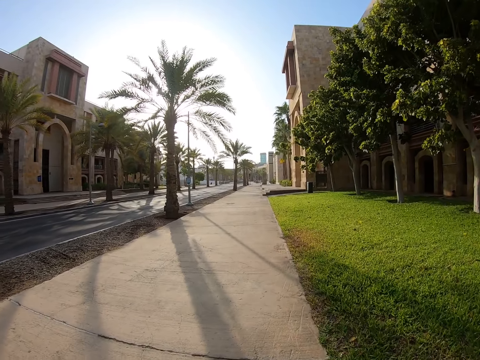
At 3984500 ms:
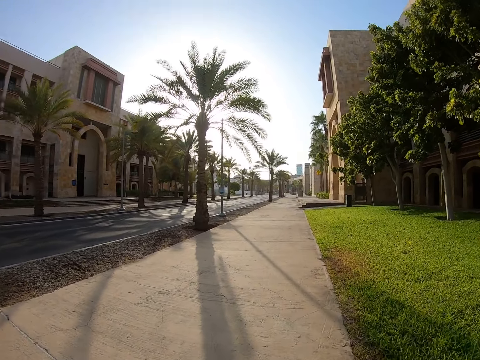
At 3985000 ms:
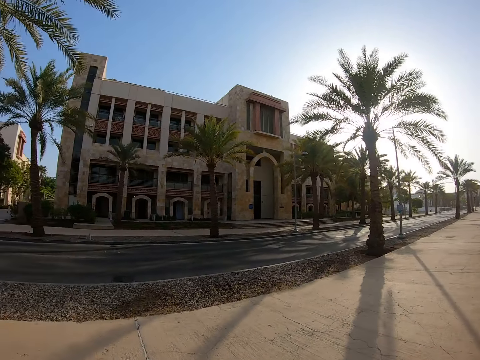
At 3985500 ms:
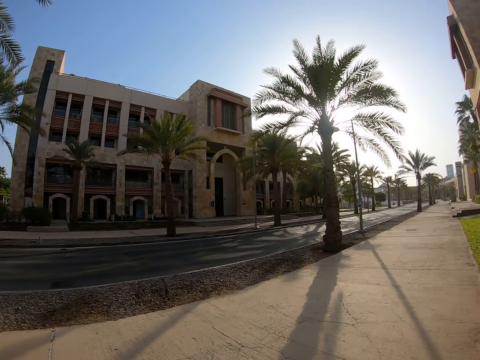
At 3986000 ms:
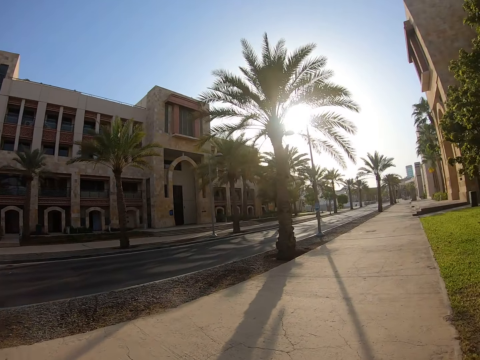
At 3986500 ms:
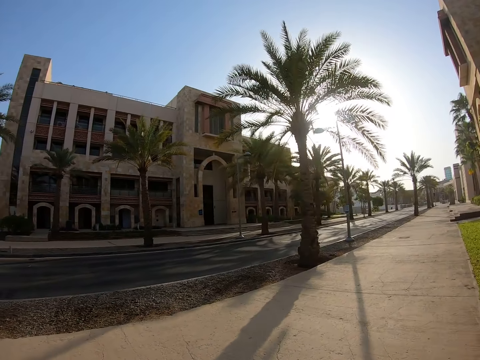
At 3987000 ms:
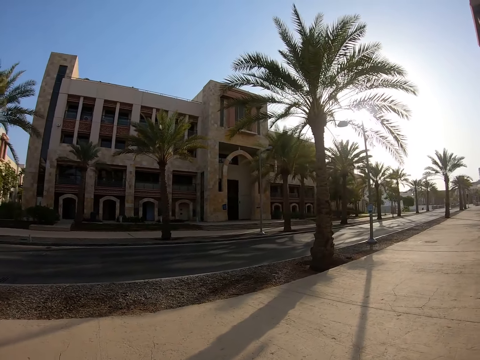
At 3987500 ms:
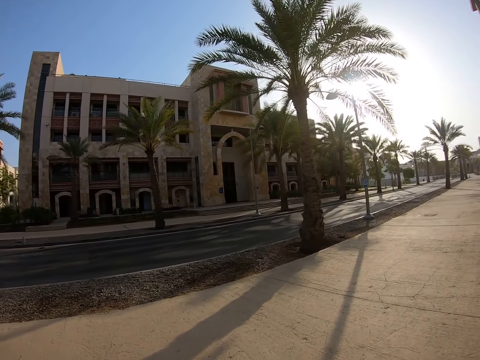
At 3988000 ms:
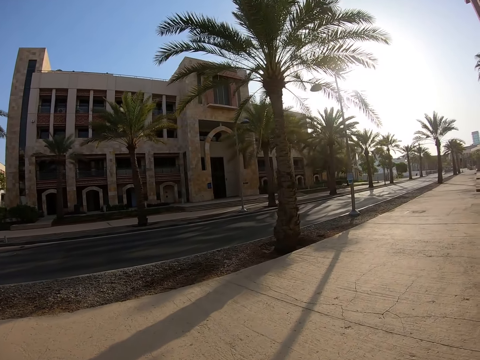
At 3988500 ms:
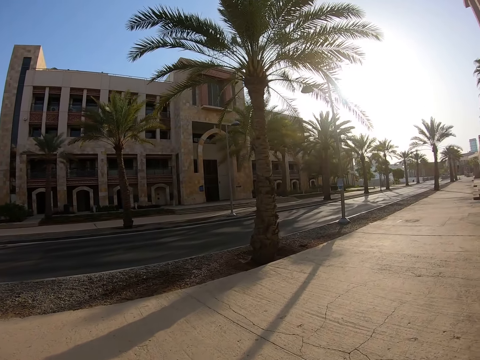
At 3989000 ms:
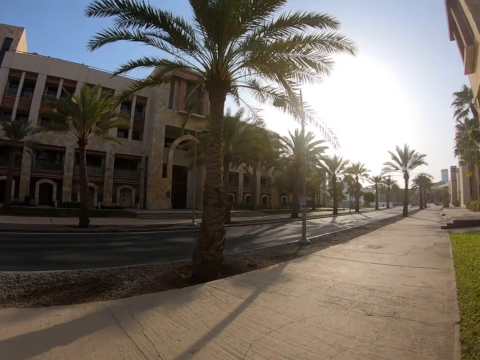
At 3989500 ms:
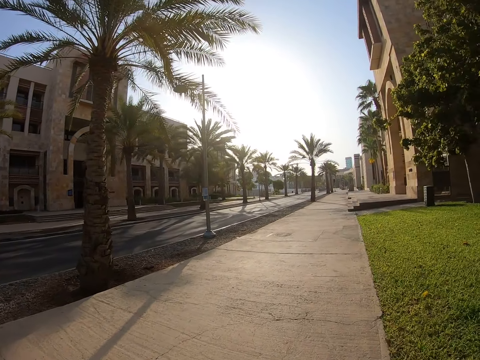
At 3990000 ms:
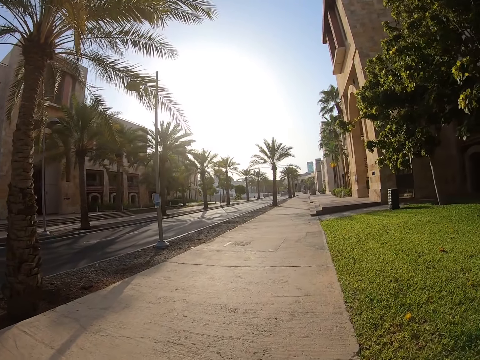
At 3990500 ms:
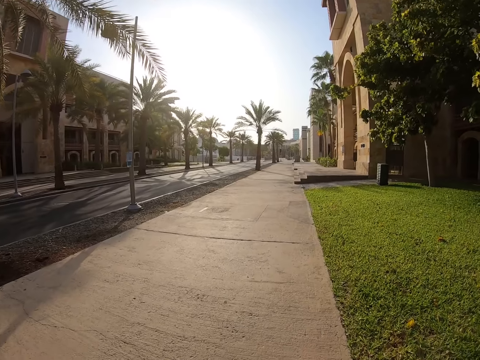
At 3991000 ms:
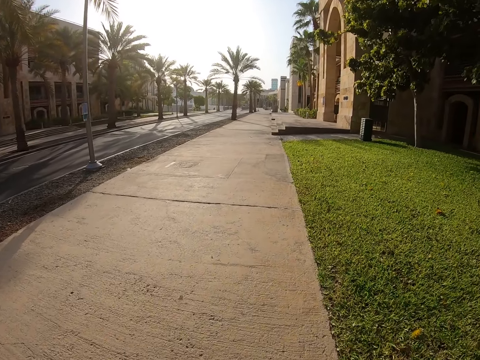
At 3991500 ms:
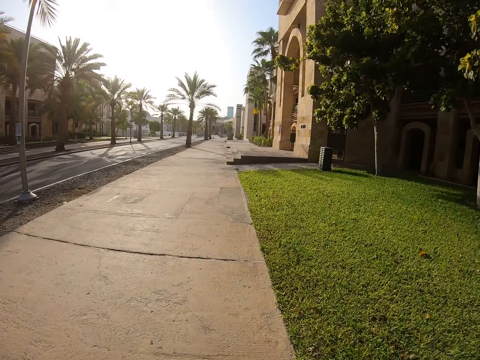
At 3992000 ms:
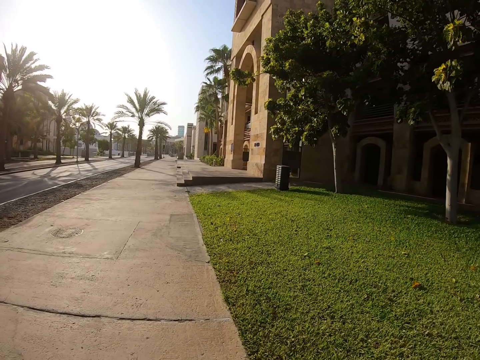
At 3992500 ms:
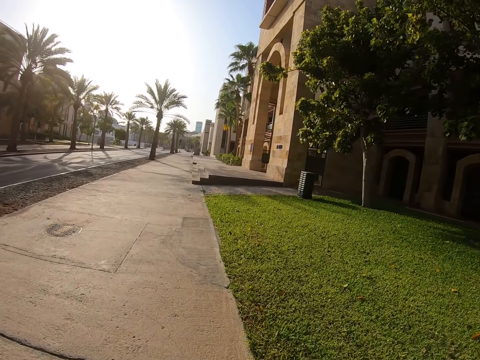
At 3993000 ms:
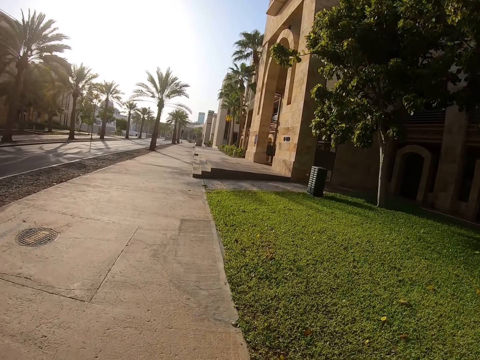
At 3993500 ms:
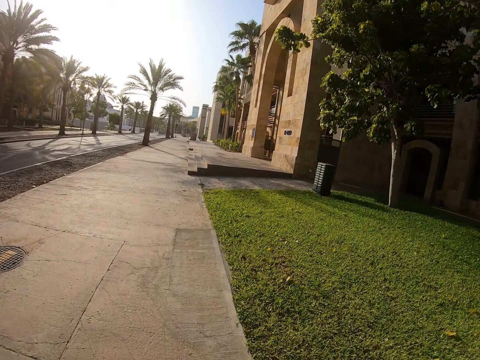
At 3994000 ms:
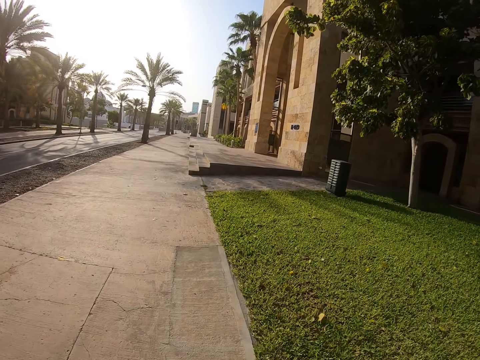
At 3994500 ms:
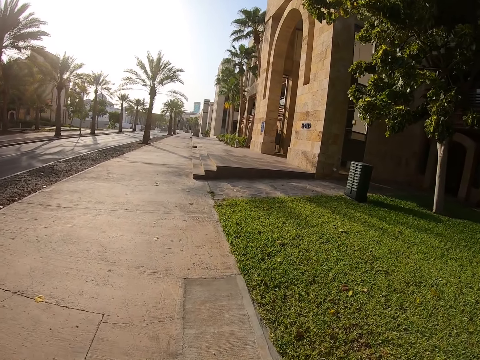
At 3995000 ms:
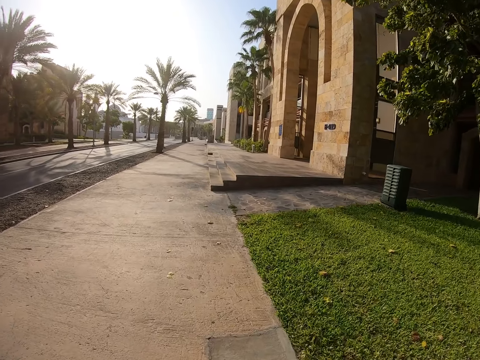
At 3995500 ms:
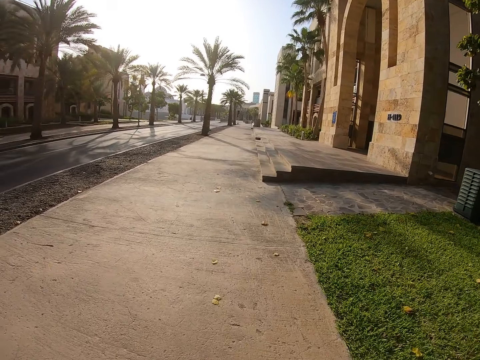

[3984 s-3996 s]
The camera wearer looks around the buildings. They walk on the pavement.

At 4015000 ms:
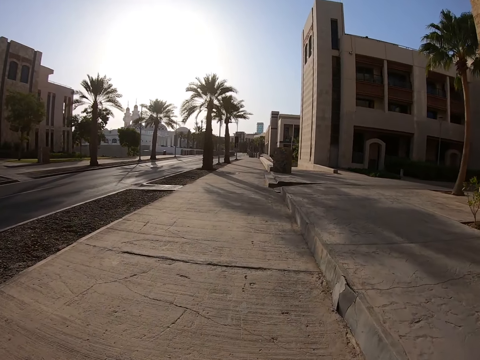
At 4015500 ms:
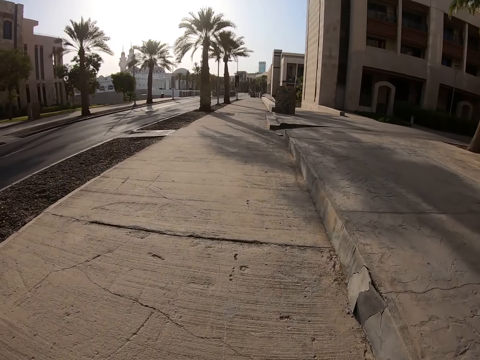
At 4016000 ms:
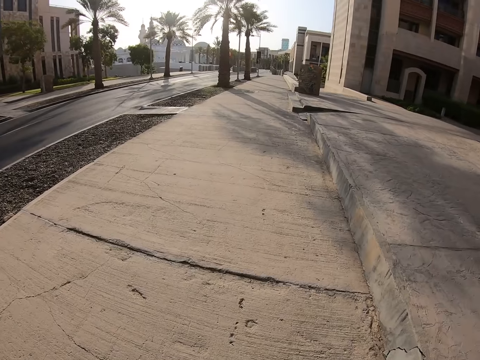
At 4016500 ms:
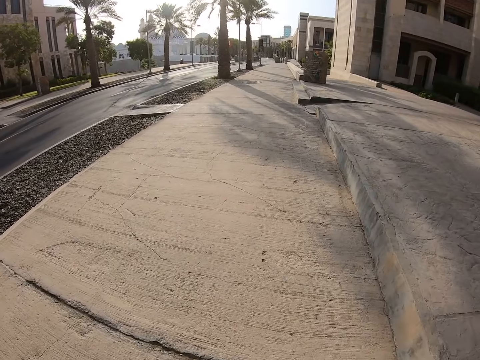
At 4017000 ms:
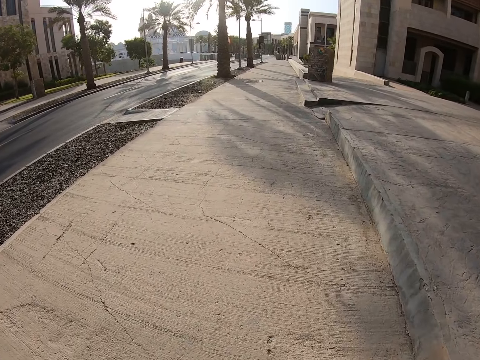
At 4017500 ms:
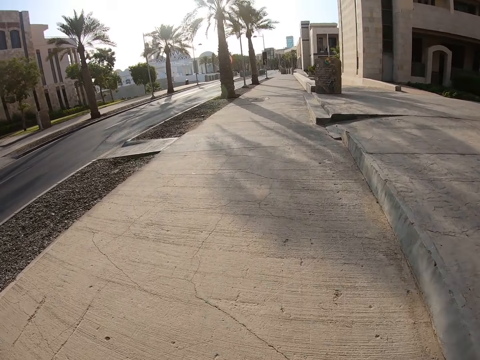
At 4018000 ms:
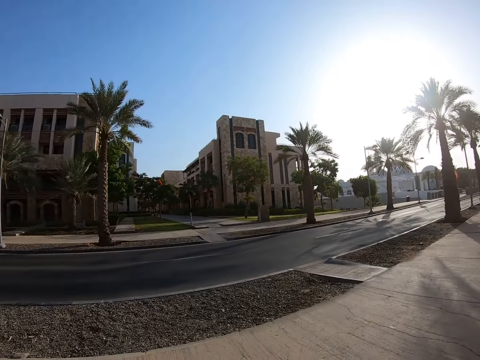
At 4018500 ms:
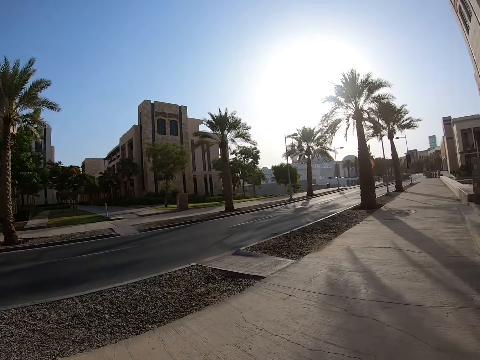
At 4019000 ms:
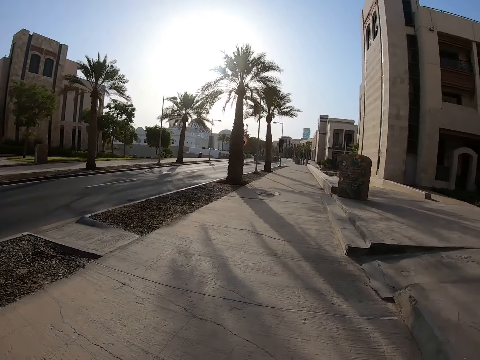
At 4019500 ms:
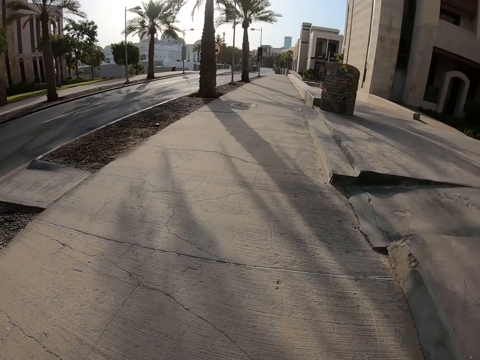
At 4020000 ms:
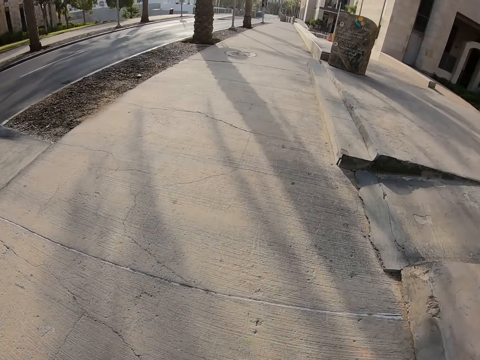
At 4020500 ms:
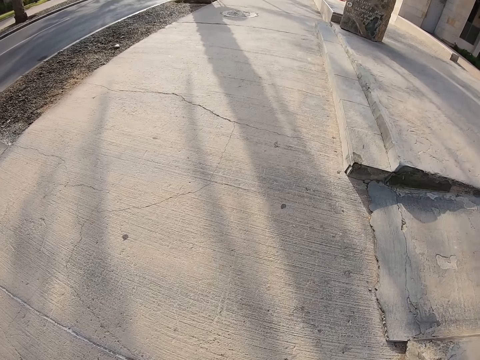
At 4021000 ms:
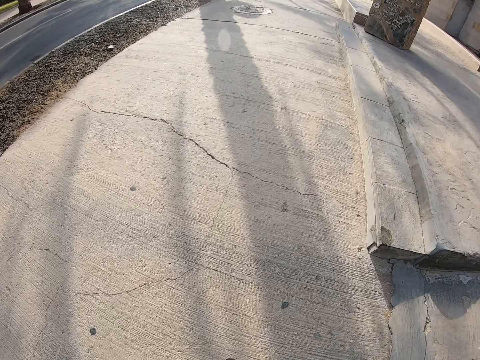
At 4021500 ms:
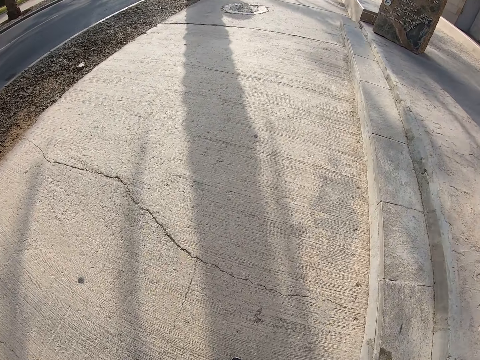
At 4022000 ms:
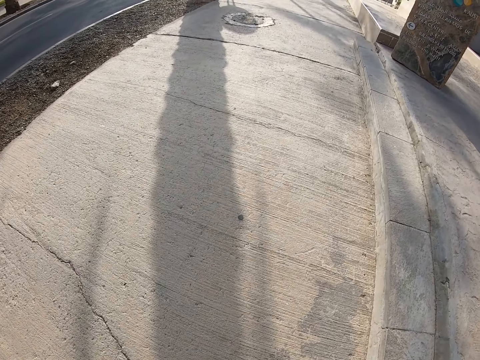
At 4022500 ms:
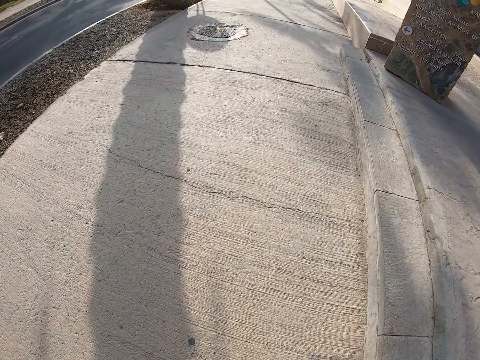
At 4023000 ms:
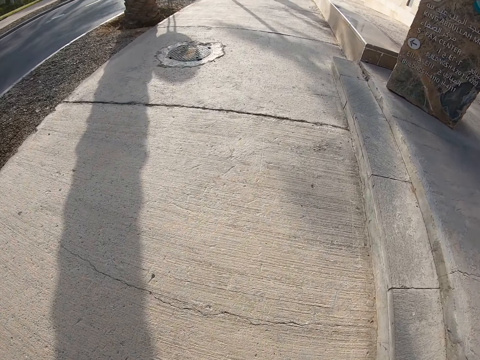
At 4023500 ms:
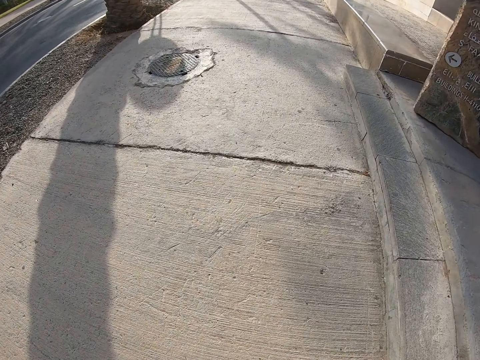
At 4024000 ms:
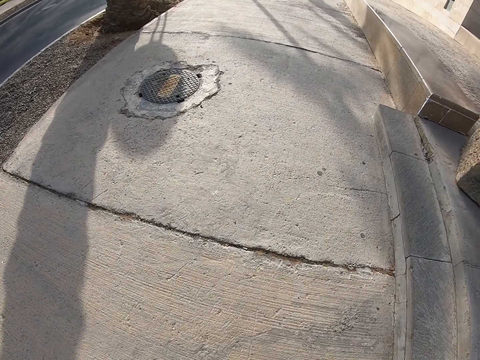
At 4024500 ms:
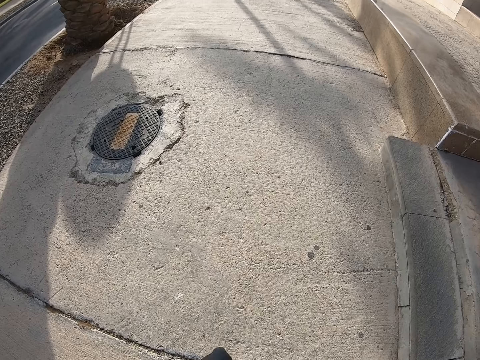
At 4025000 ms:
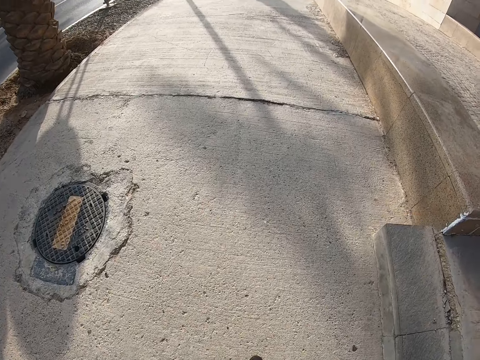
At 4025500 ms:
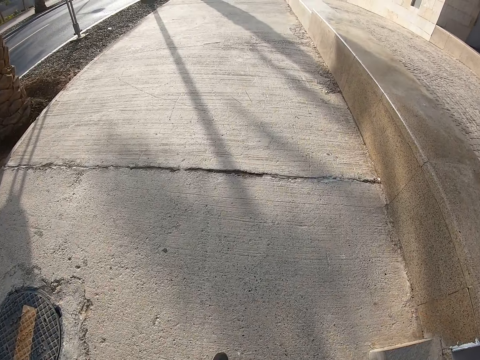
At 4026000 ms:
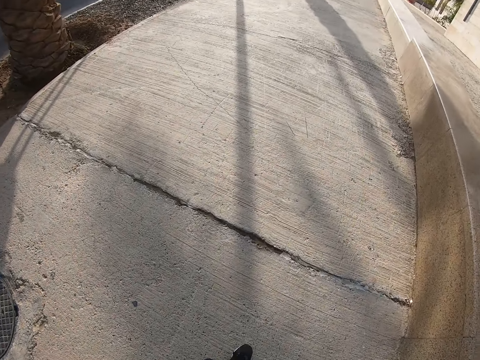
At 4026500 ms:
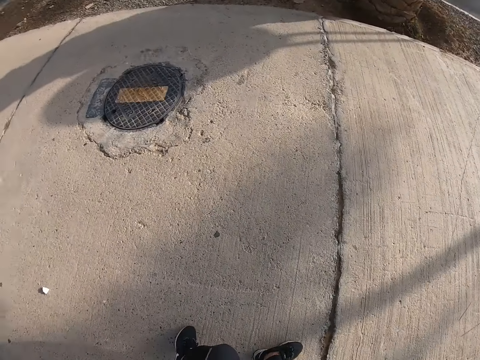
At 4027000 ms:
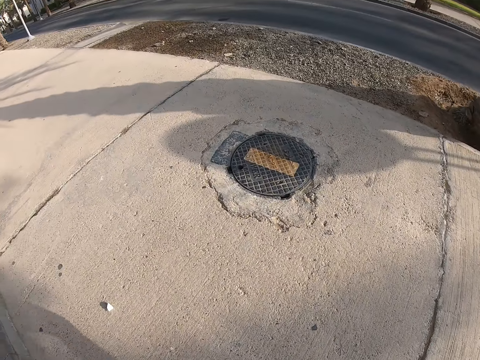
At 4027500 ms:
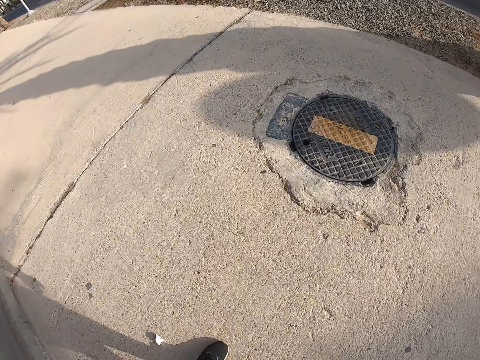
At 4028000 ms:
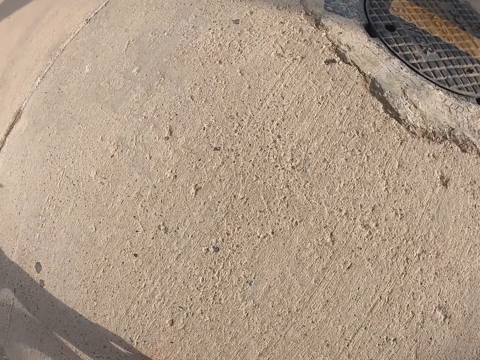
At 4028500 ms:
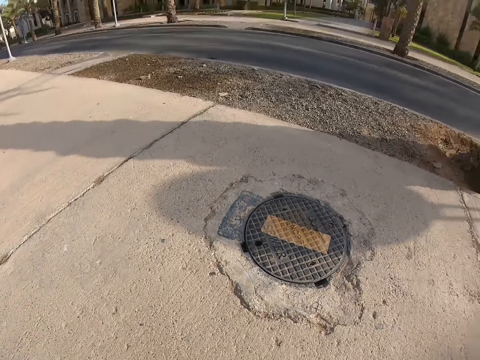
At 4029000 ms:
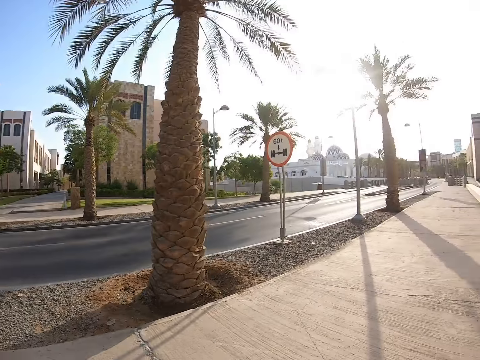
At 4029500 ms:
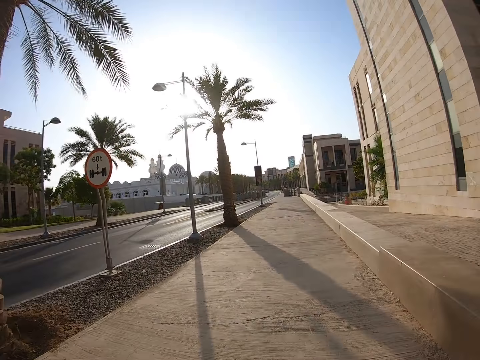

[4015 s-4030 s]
The camera wearer looks around the buildings. They walk on the pavement. They turn around. They bend towards the ground, pick up a stone on the ground and walk on the pavement.
